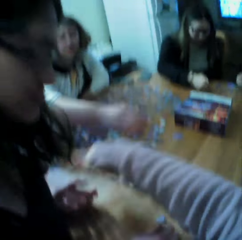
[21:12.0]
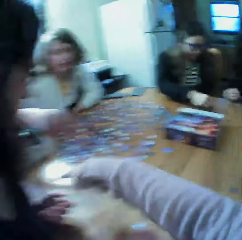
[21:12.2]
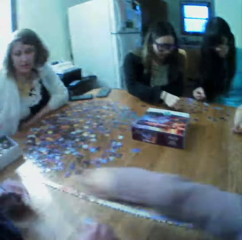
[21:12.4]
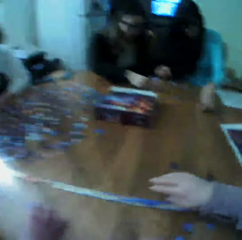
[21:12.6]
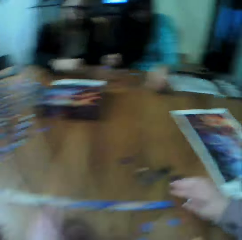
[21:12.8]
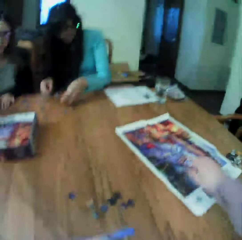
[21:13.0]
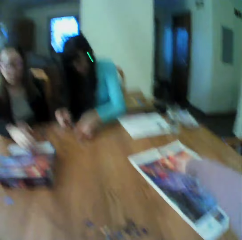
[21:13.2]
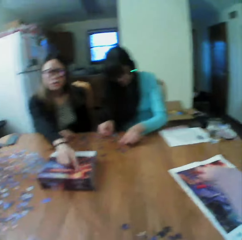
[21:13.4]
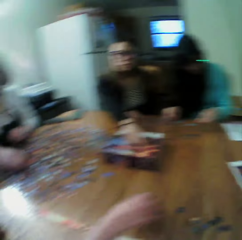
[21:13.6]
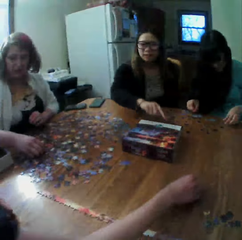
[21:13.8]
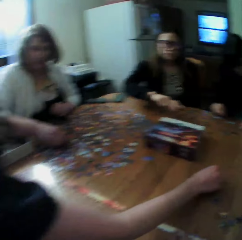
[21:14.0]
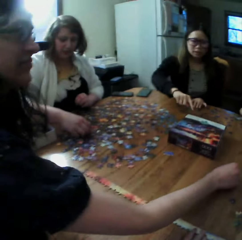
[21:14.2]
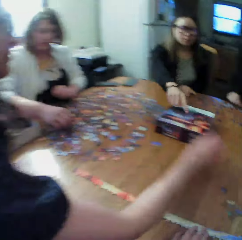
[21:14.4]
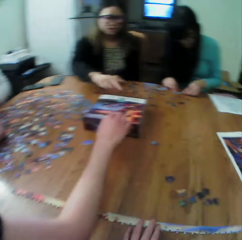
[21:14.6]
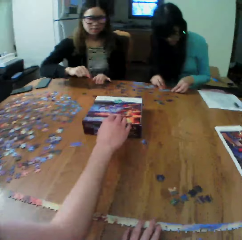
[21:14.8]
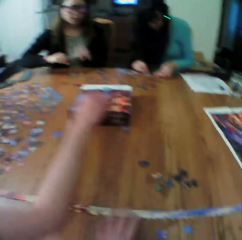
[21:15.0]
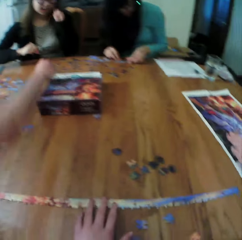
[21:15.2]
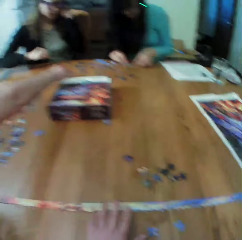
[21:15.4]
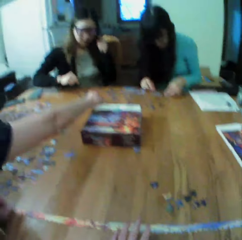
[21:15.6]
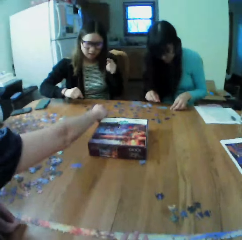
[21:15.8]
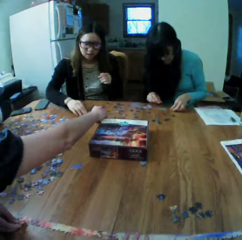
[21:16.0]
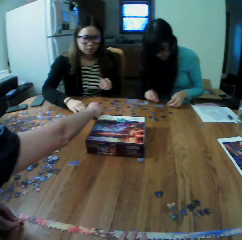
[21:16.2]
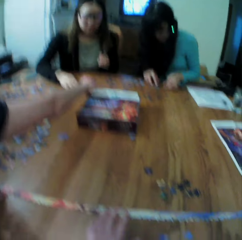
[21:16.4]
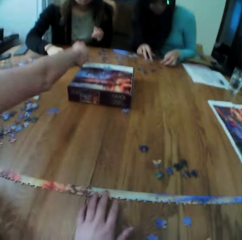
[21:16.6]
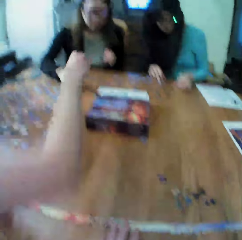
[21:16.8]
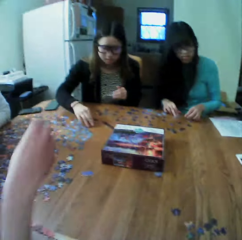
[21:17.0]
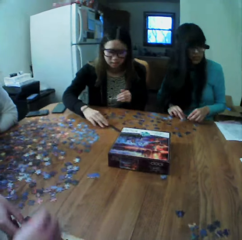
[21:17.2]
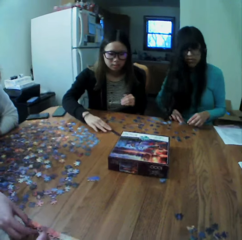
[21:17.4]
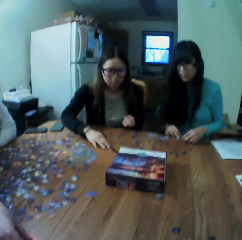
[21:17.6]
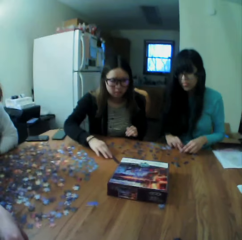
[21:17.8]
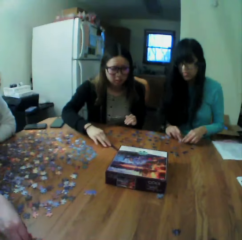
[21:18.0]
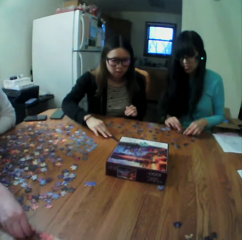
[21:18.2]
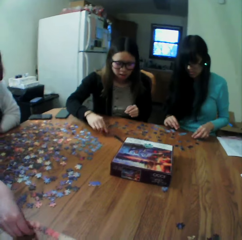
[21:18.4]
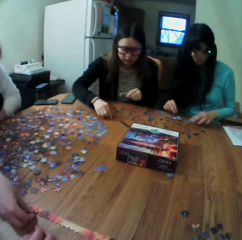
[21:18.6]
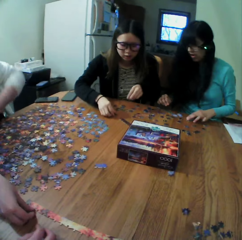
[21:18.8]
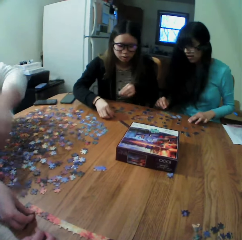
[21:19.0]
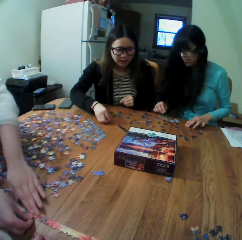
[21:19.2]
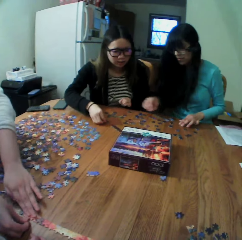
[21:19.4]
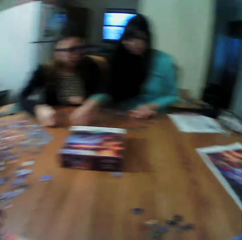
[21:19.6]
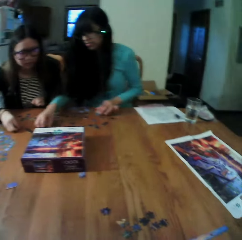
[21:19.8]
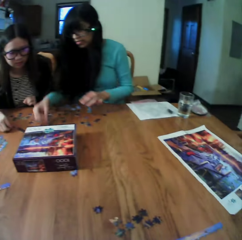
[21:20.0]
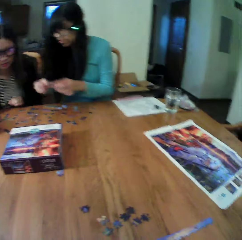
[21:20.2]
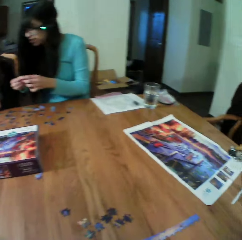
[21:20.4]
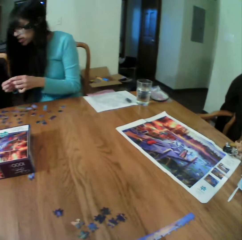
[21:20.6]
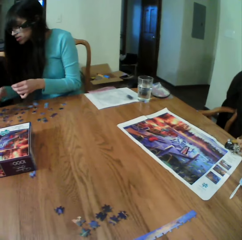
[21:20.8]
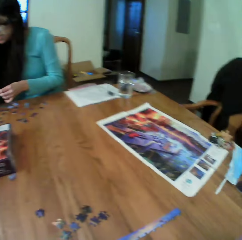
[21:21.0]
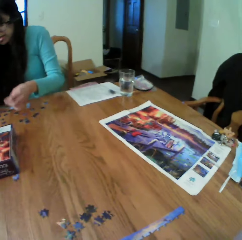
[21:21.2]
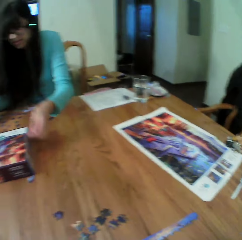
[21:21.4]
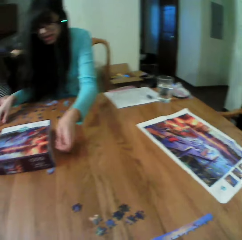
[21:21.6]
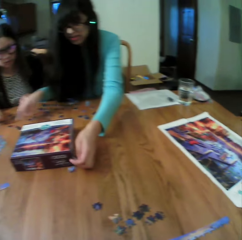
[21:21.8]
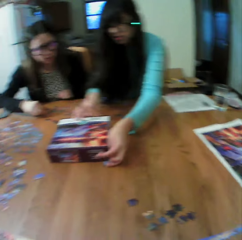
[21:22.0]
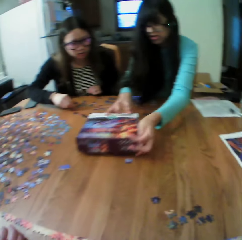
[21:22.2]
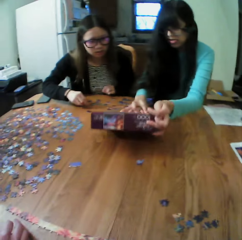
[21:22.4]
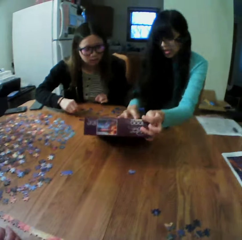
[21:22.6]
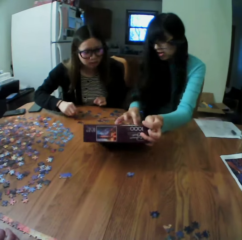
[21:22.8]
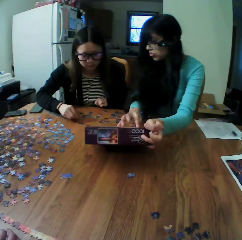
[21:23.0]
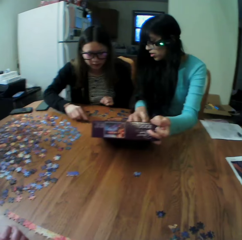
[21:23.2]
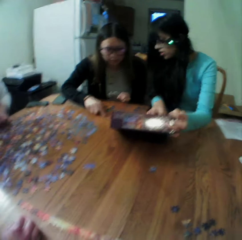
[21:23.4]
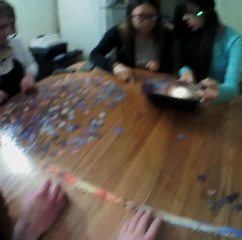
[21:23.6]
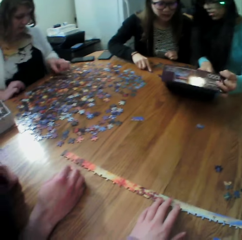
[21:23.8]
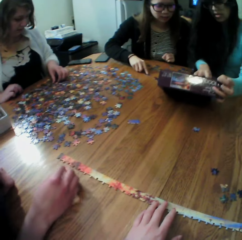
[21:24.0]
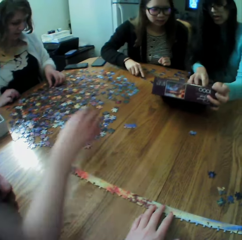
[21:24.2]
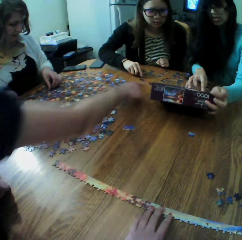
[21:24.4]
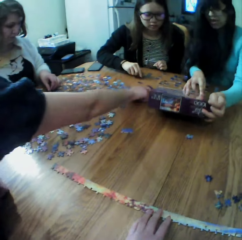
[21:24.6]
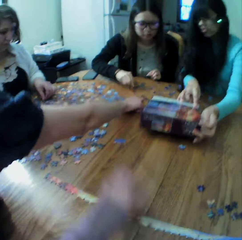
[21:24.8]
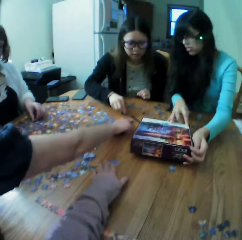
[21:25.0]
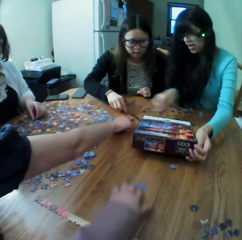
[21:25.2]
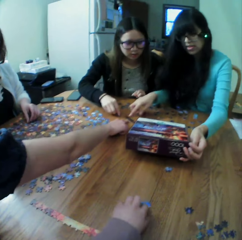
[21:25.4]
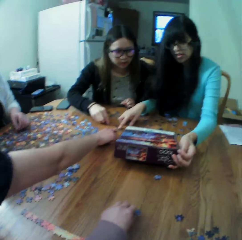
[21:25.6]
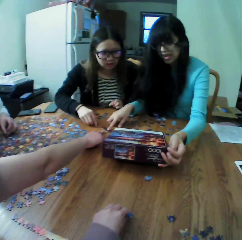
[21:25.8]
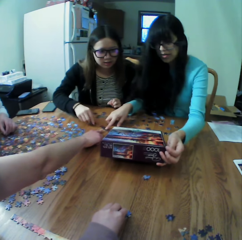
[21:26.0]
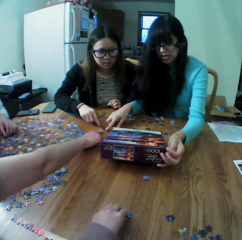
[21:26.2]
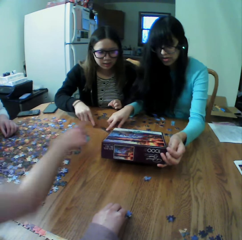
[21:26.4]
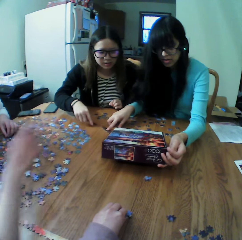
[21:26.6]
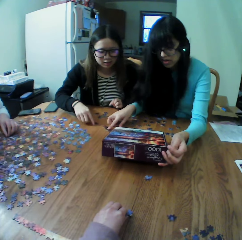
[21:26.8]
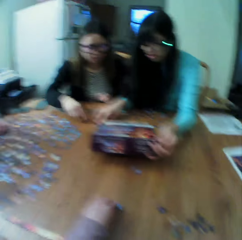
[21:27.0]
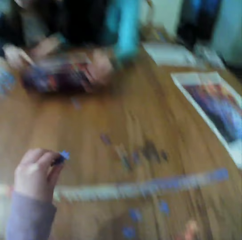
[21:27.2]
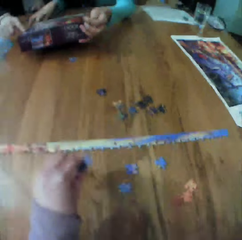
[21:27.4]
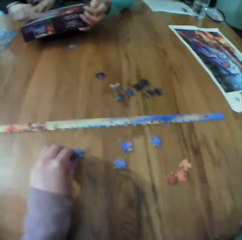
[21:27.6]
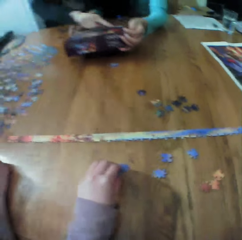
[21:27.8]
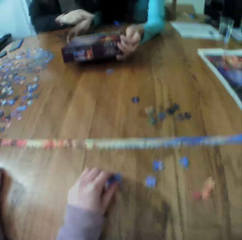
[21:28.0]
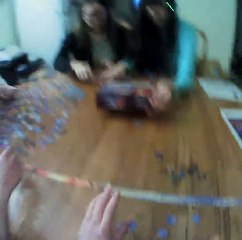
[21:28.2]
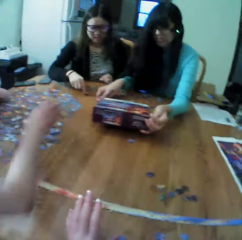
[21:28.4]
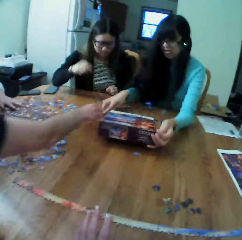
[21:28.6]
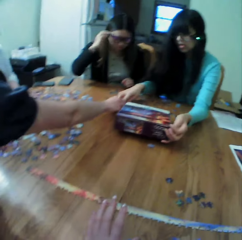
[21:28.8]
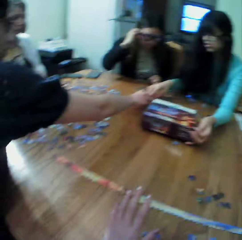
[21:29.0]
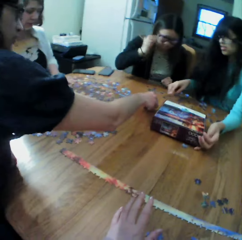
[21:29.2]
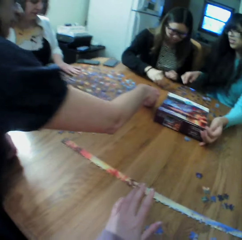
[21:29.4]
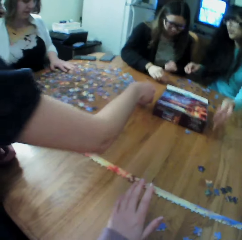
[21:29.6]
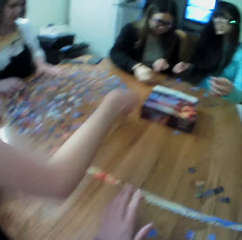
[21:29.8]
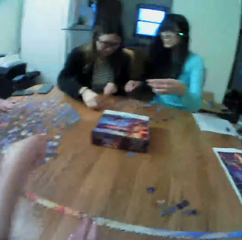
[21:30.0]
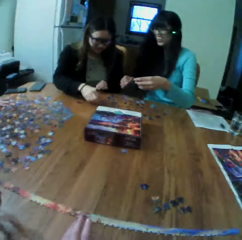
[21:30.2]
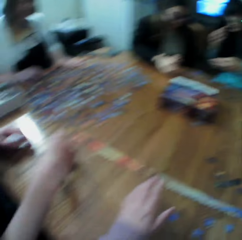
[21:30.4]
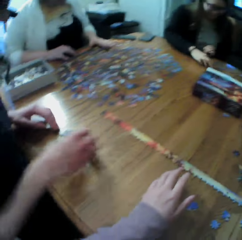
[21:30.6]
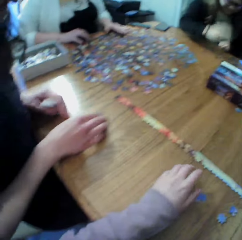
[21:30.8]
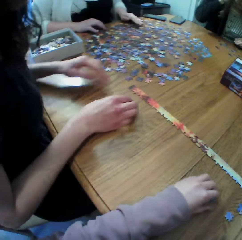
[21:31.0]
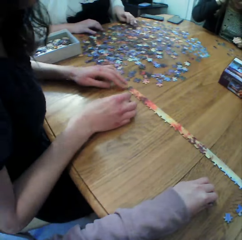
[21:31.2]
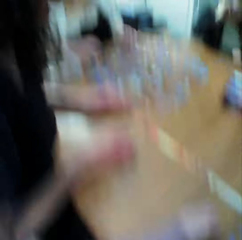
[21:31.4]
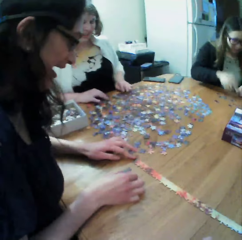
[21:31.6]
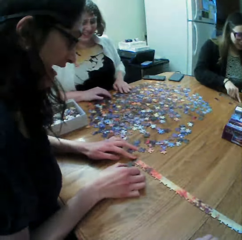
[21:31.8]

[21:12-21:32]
The camera wearer makes the puzzle. A woman moves the puzzle box. Another woman looks at the puzzle box. A third woman looks for the puzzle pieces. The camera wearer makes the puzzle.

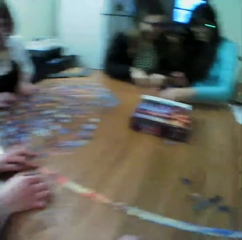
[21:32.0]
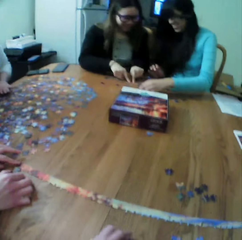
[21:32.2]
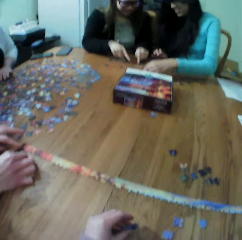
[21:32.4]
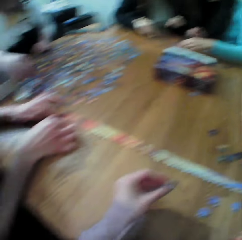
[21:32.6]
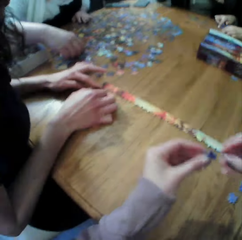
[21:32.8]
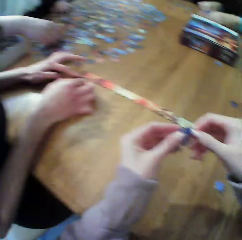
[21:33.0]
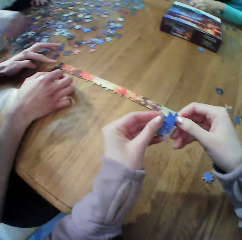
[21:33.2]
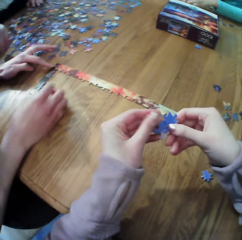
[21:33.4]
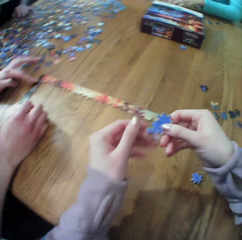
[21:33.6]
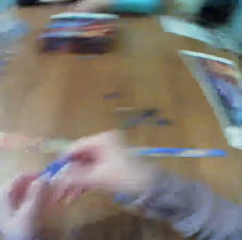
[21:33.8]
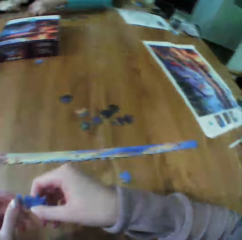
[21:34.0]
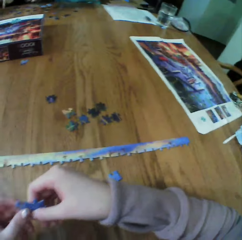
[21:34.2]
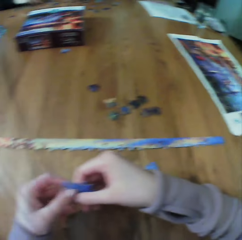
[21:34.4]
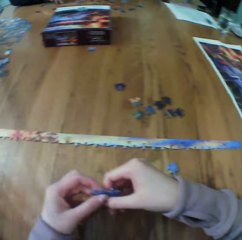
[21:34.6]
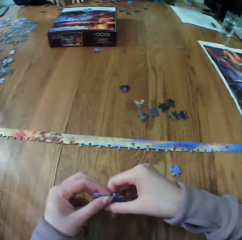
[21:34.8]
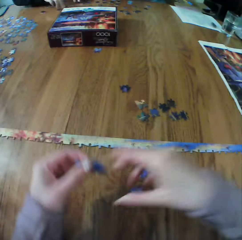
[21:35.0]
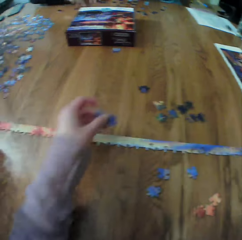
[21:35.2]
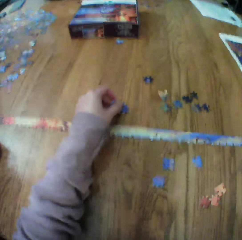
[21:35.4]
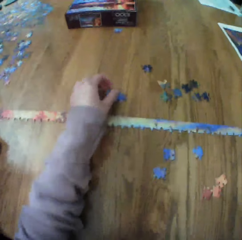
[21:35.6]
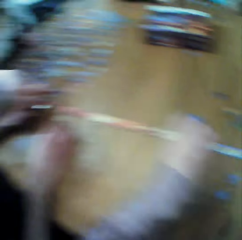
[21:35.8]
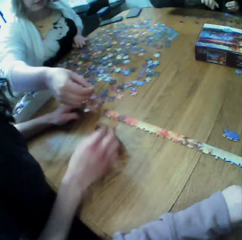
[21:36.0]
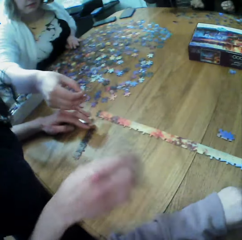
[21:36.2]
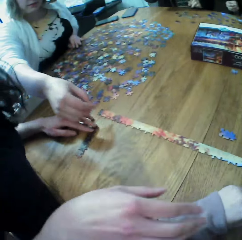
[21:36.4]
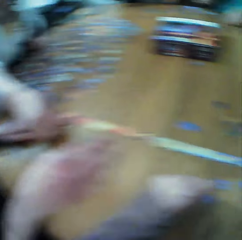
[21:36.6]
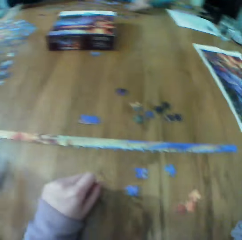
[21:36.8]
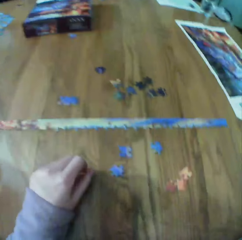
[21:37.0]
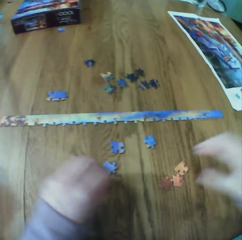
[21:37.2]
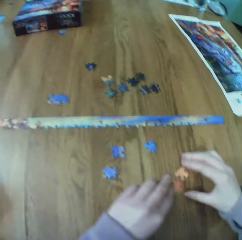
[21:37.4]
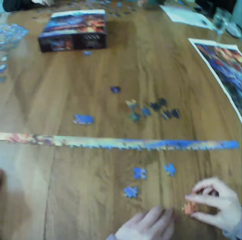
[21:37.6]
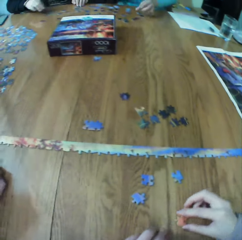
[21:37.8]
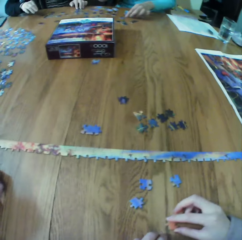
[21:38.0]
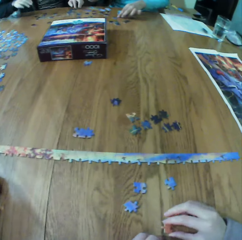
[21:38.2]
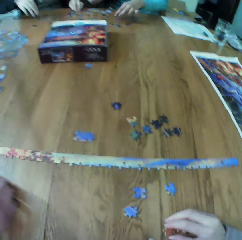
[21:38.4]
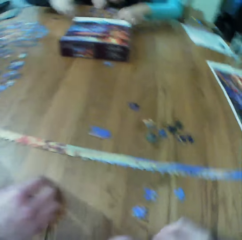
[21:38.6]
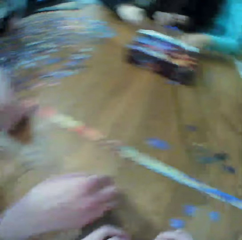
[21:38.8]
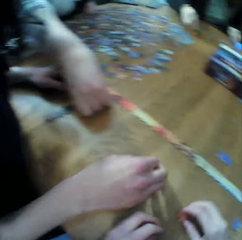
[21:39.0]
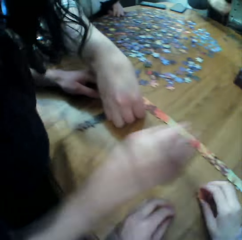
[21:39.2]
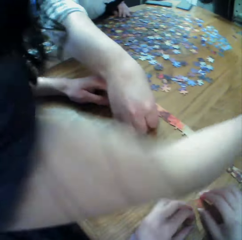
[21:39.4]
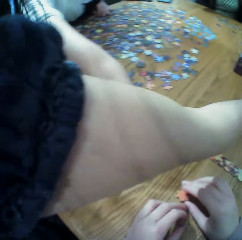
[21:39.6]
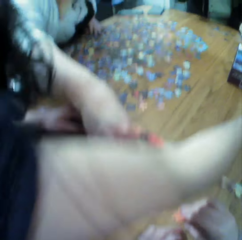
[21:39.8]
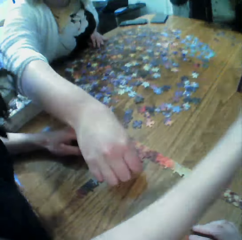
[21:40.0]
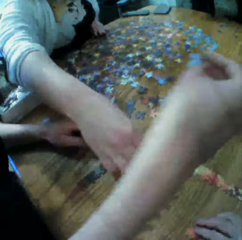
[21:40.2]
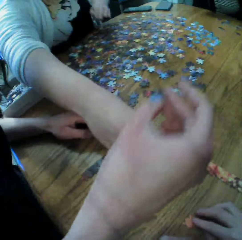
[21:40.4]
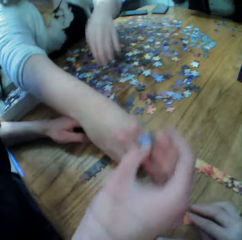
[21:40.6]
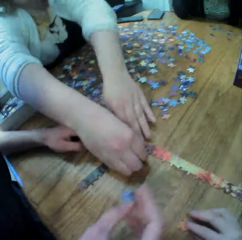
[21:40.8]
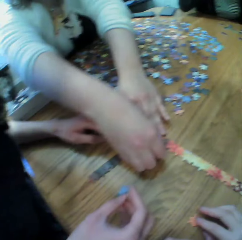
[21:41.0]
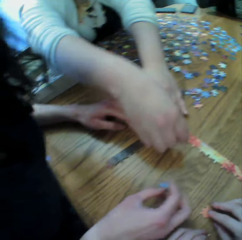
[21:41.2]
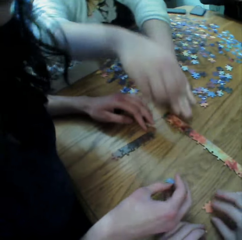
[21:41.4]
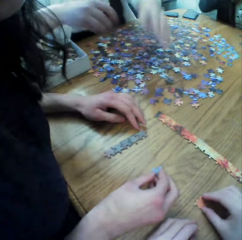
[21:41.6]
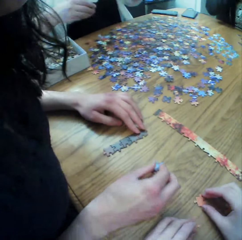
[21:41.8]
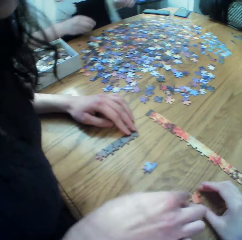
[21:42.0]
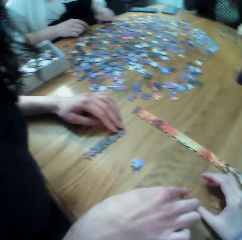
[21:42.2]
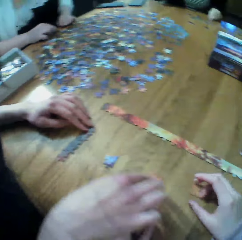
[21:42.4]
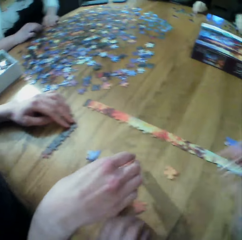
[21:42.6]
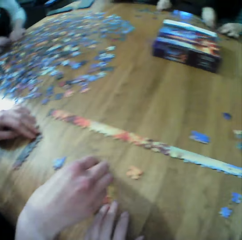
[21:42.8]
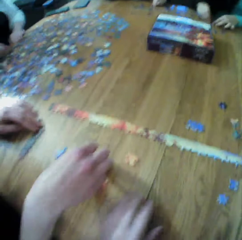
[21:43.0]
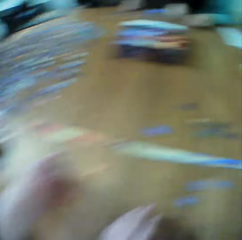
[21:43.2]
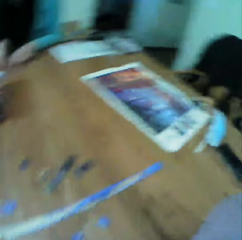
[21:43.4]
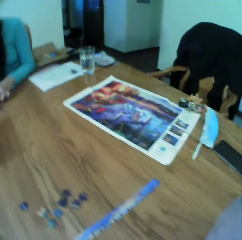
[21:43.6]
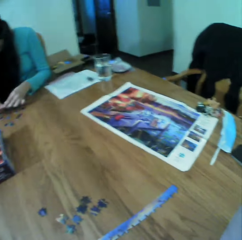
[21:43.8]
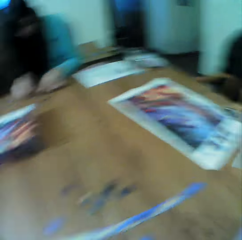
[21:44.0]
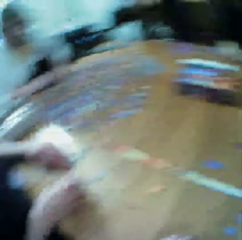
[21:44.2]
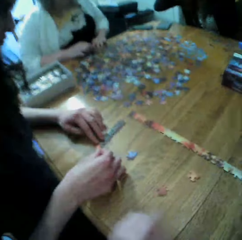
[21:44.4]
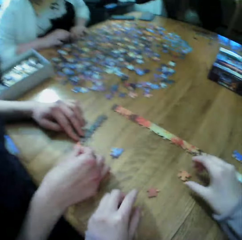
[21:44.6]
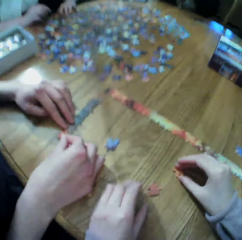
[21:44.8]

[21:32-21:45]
A woman looks for the puzzle pieces.
